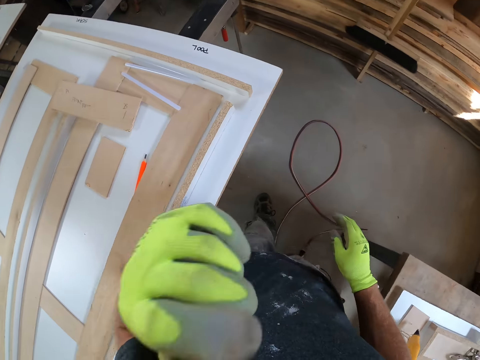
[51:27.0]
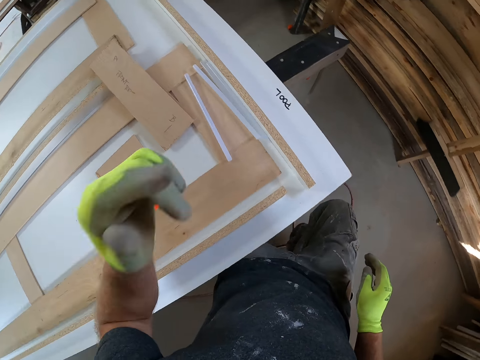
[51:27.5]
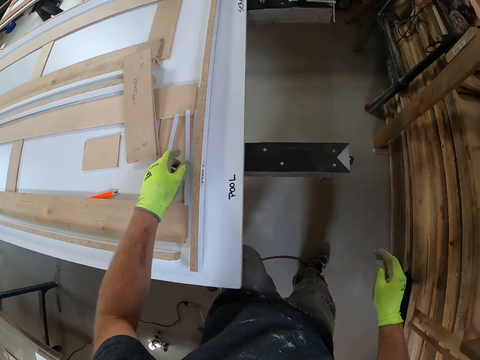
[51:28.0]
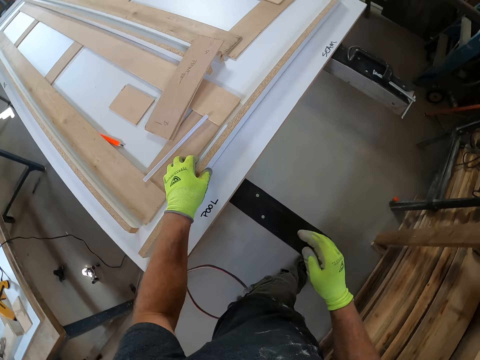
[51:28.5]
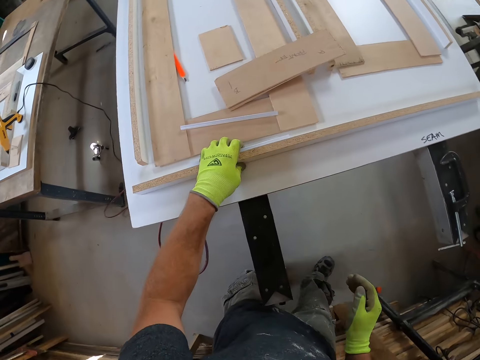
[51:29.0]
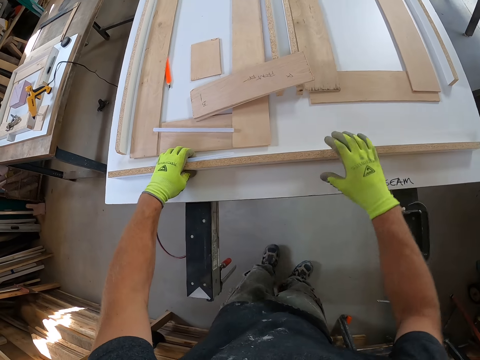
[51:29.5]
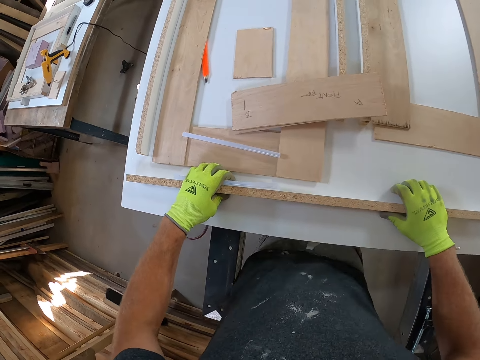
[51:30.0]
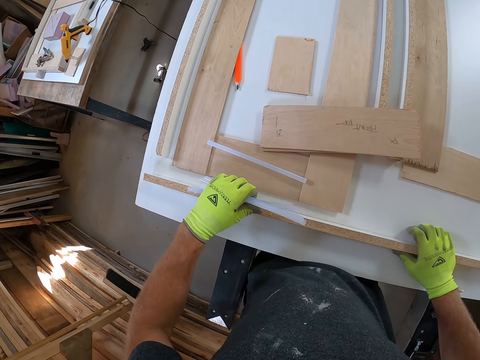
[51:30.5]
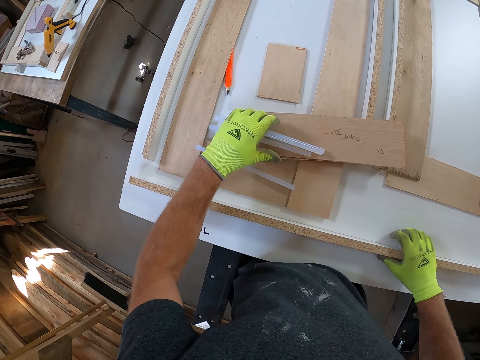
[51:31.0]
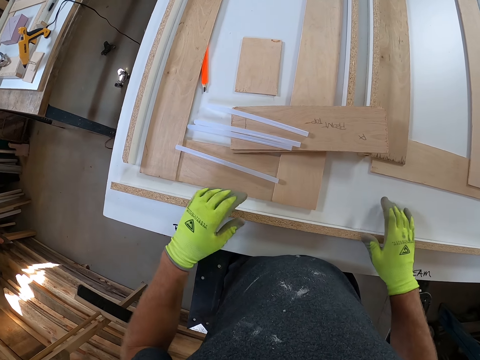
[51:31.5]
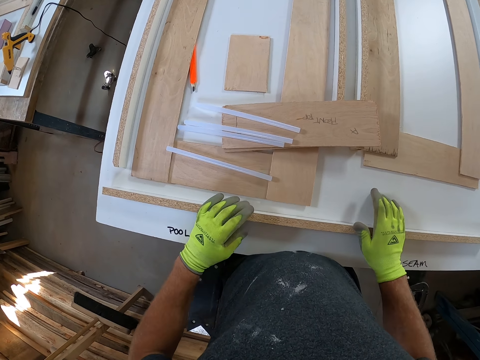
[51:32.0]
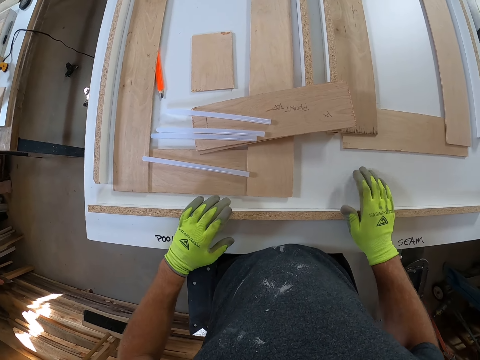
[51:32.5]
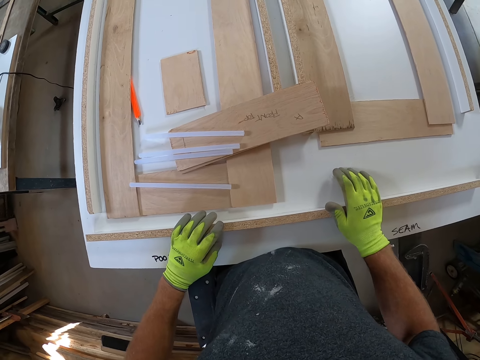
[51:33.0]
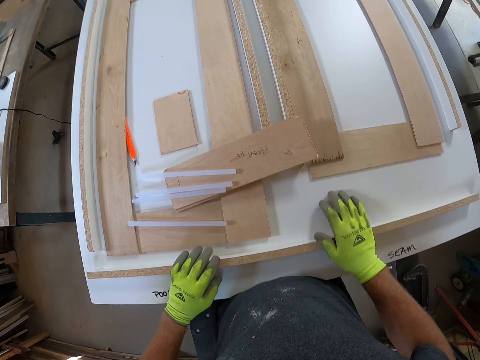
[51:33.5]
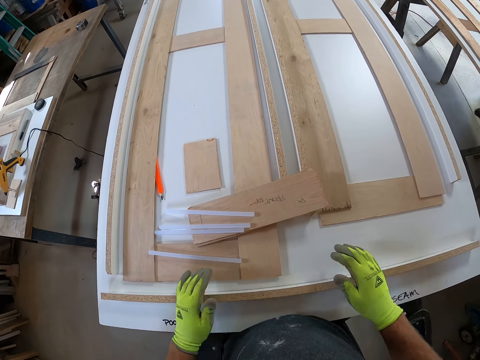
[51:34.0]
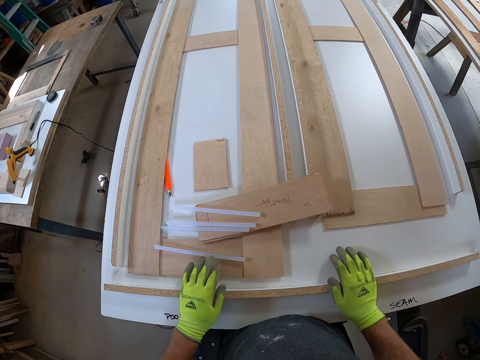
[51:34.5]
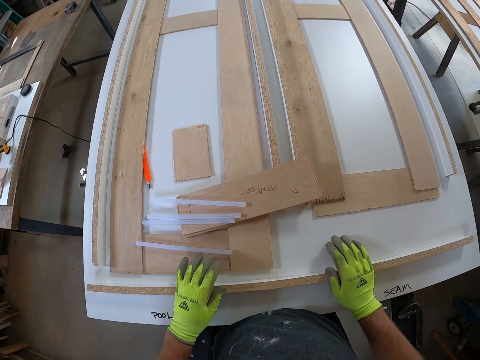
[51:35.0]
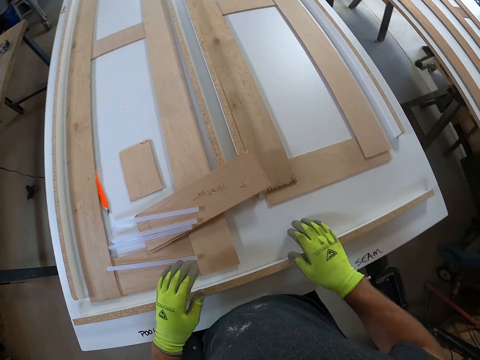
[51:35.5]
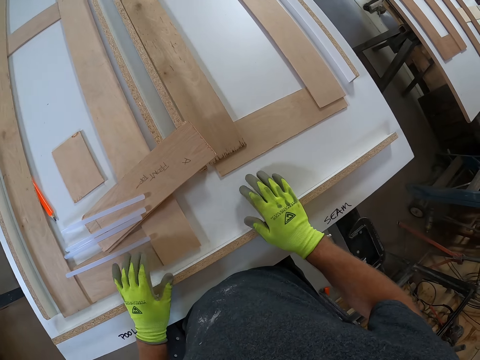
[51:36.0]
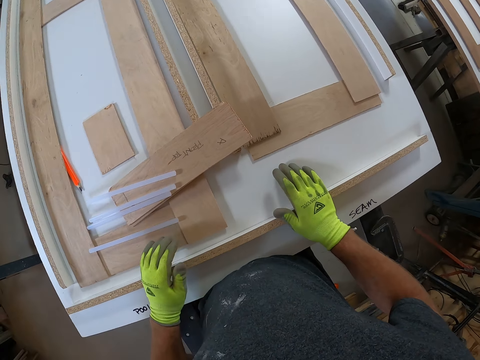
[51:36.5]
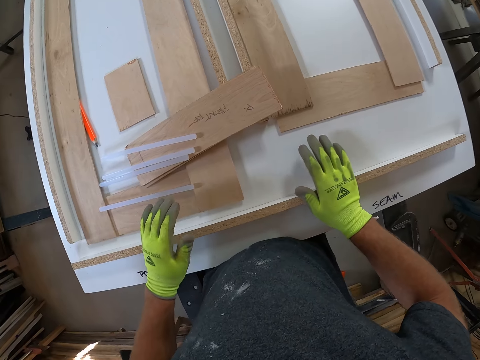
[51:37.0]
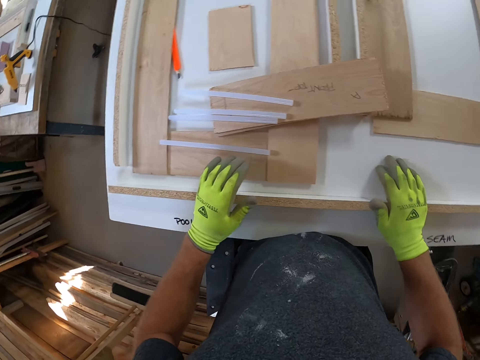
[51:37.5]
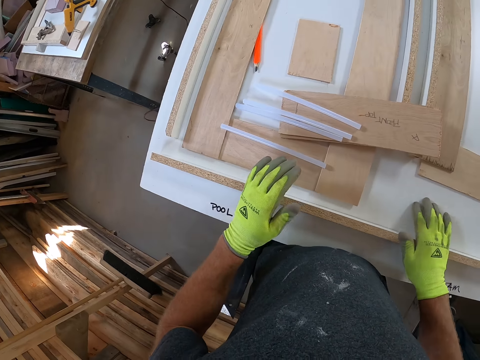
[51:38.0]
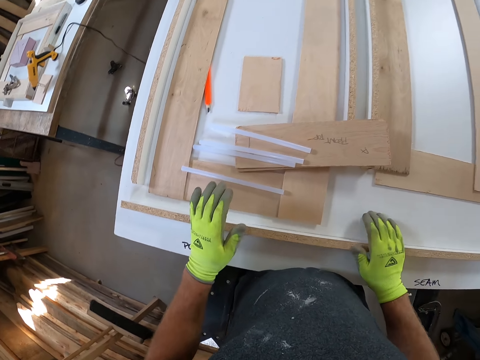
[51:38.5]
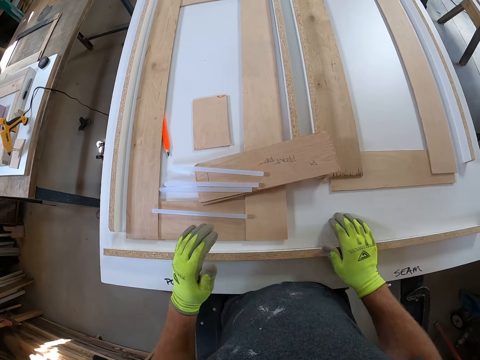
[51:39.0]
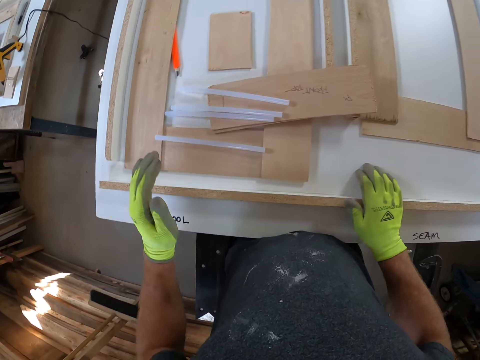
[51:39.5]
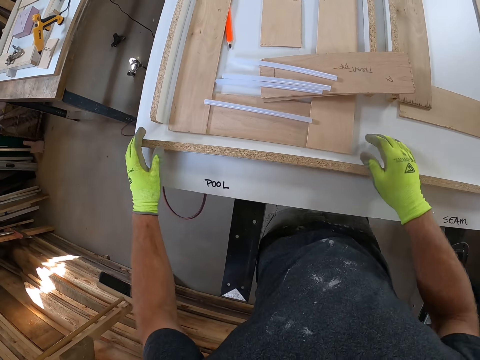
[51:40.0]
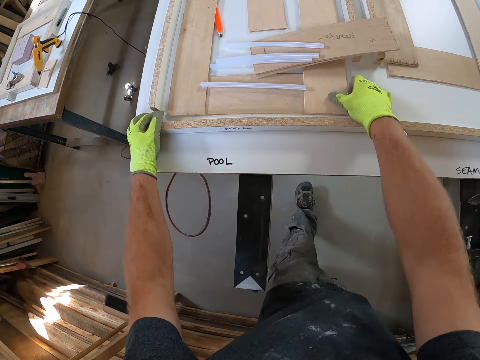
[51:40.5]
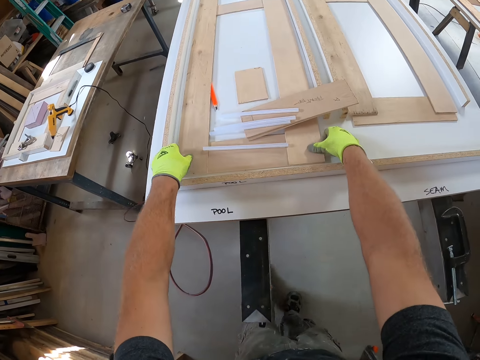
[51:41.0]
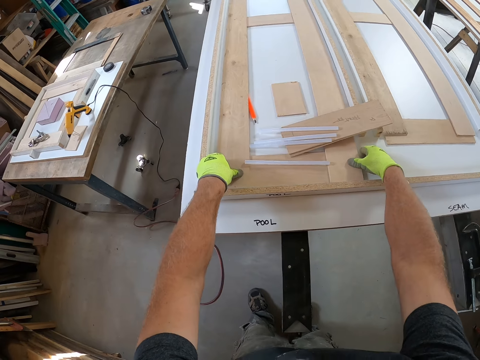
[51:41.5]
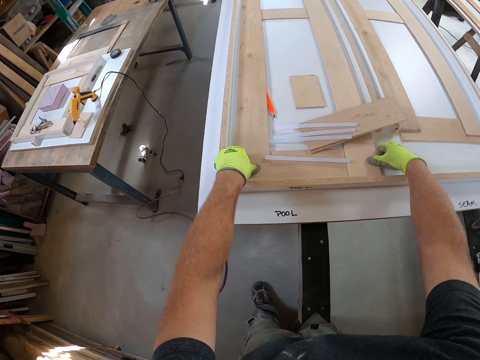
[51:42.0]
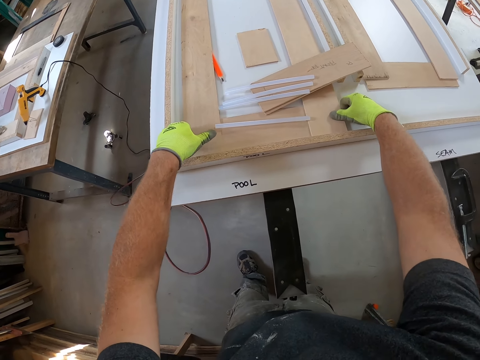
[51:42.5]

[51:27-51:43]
The camera wearer drops the cables. He touches his face. He holds a wooden plank and something on the workbench with both hands. He picks up an object and places the object on the board. He adjusts some white rip fence with his left hand. He stares at the woods. He hits his hands gently on the wooden plank on the workbench. He pulls the wood structure. He places his two hands on another wooden plank on the workbench.

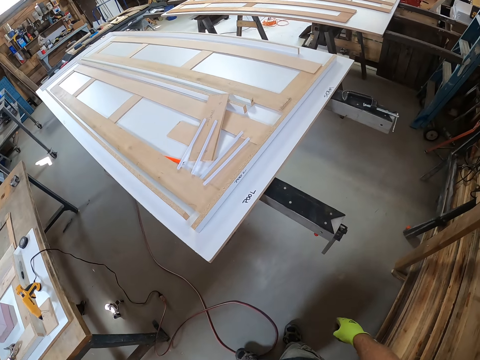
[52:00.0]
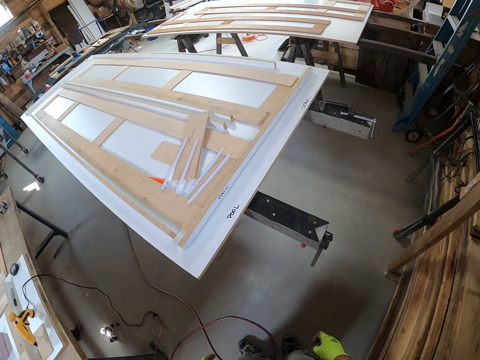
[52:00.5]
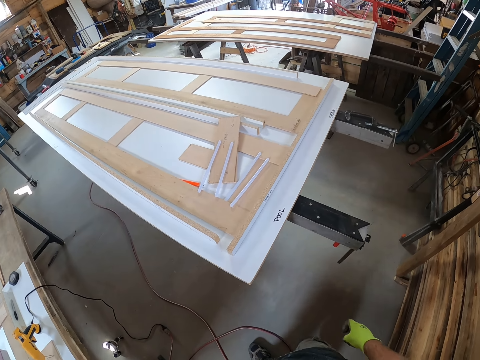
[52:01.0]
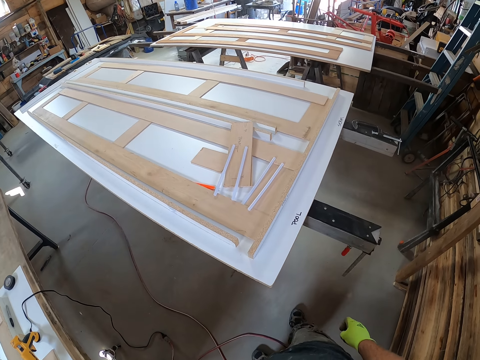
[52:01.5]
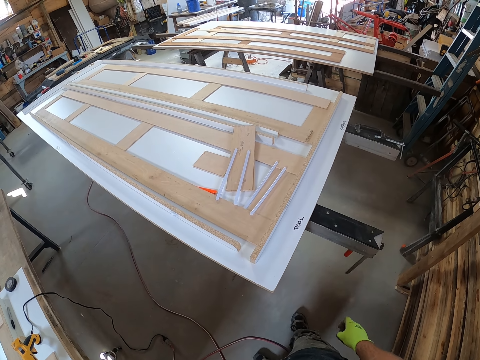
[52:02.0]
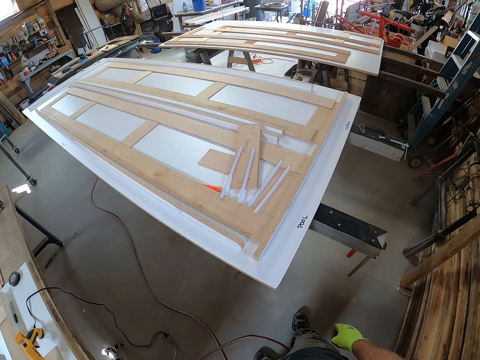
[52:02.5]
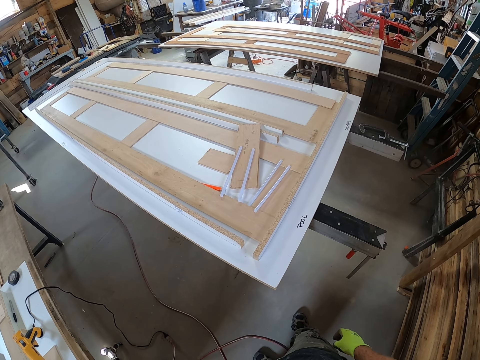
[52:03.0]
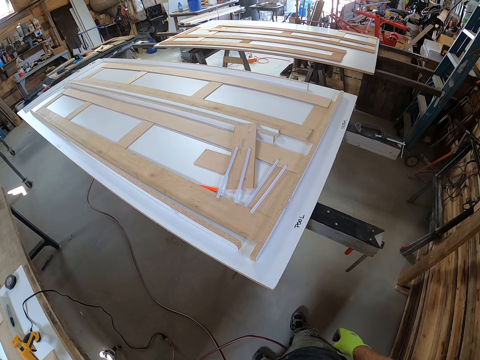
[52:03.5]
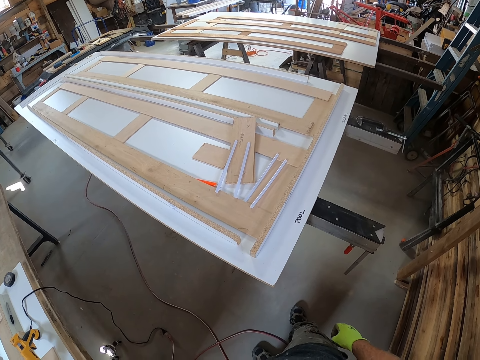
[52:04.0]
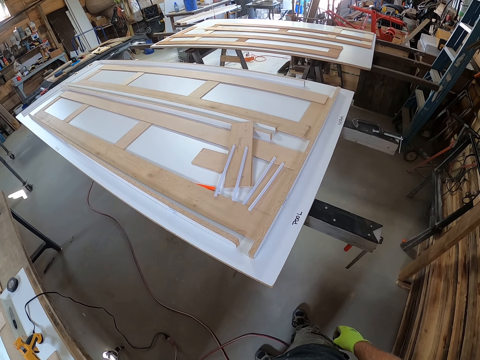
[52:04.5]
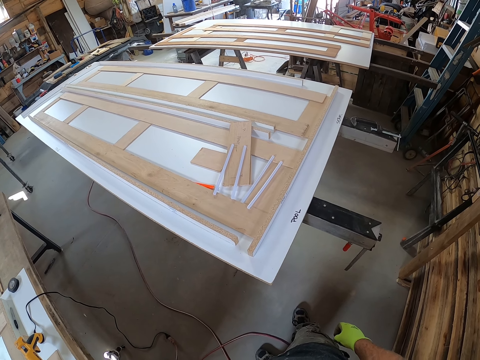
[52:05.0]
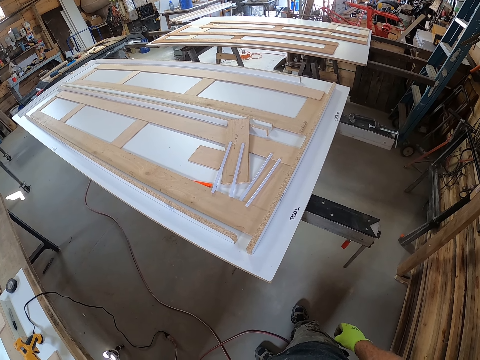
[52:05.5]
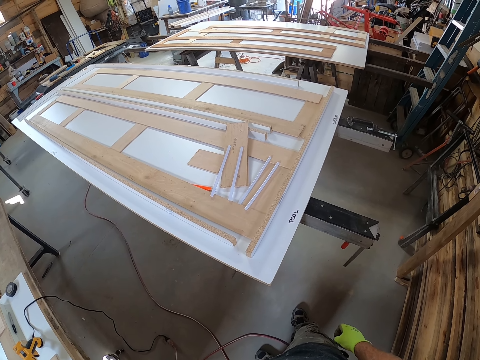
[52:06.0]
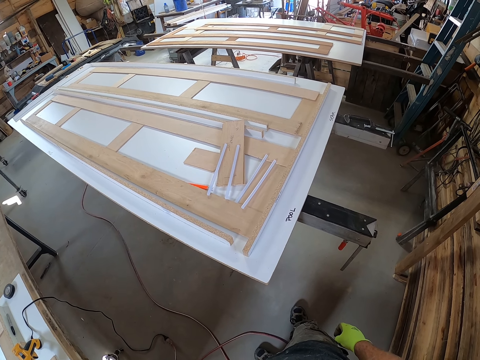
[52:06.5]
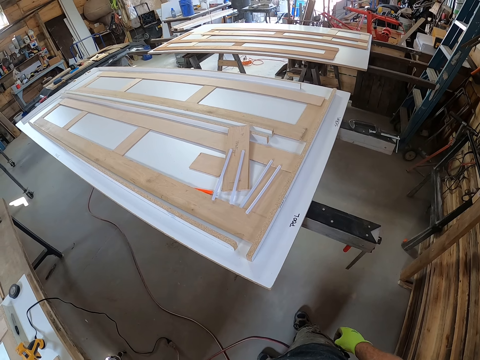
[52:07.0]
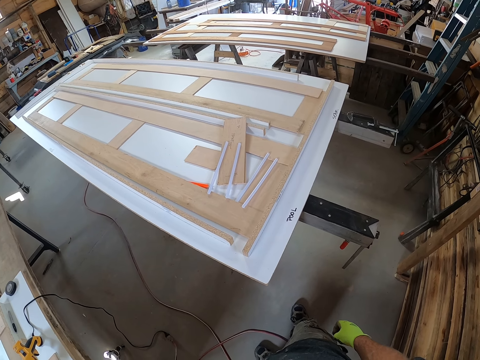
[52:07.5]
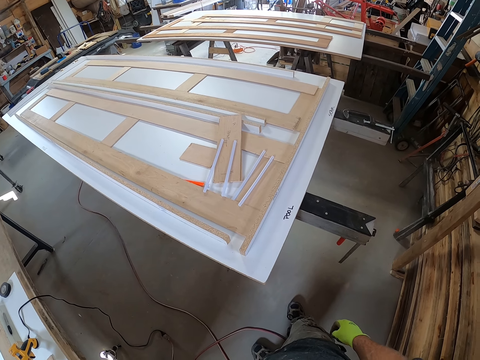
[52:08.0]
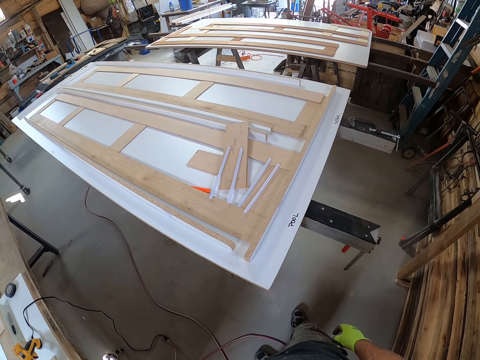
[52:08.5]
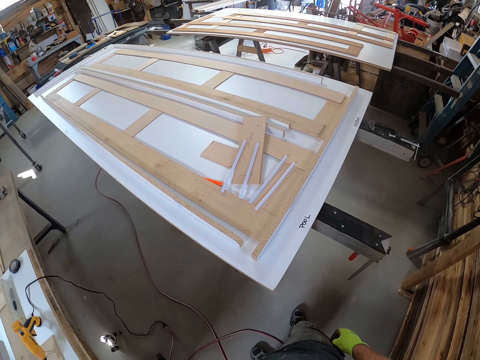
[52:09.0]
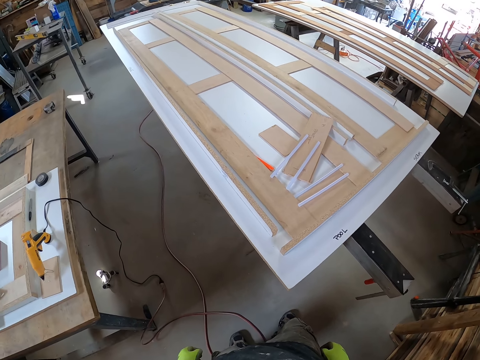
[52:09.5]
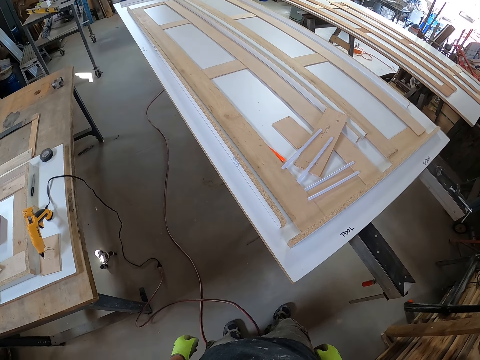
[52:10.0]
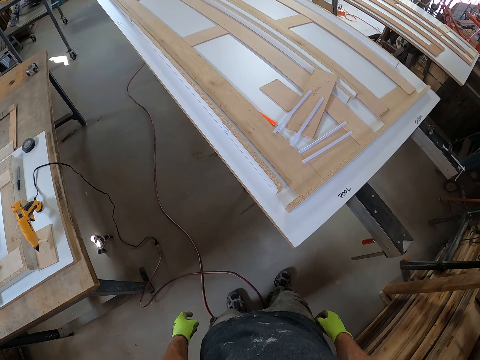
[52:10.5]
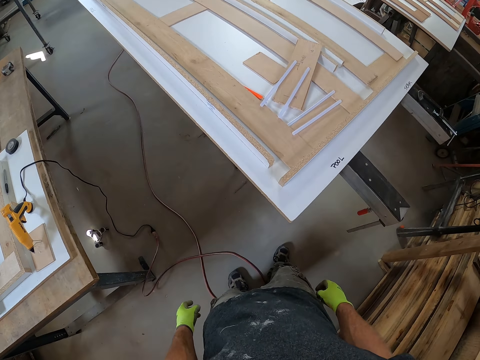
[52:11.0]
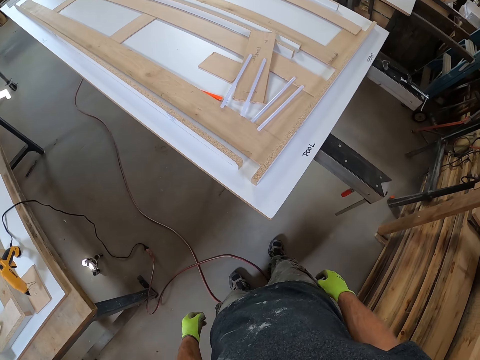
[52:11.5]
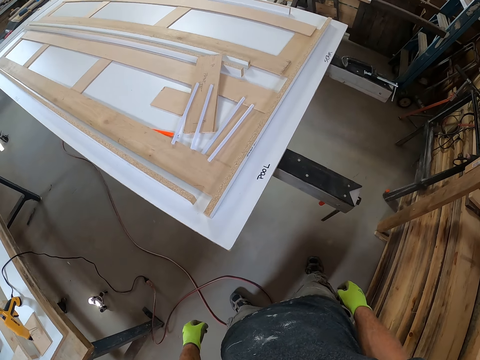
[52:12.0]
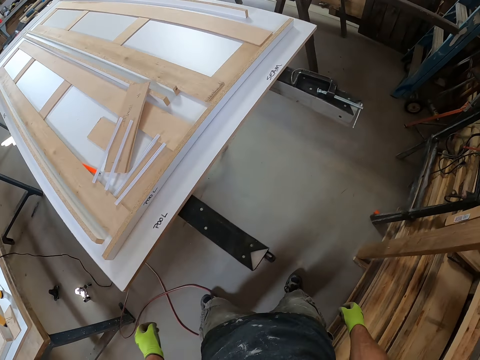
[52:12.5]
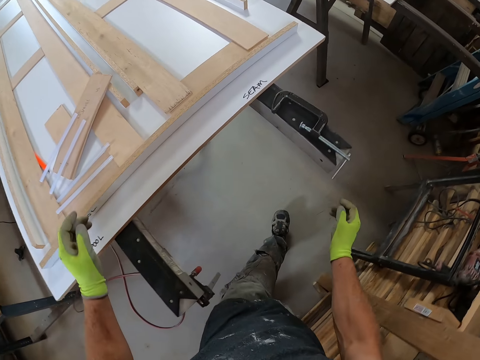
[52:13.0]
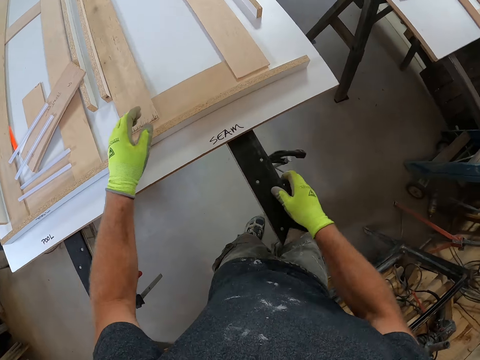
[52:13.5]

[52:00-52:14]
The camera wearer looks around. They look at the wooden planks on the workbench. They walk in the room.
